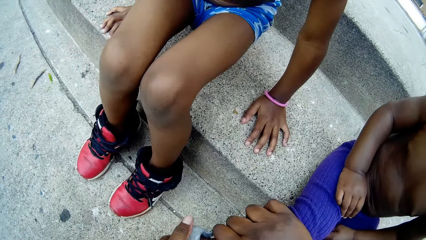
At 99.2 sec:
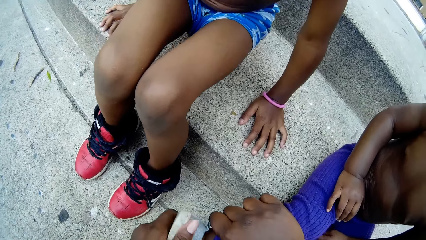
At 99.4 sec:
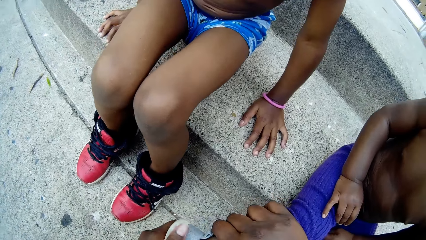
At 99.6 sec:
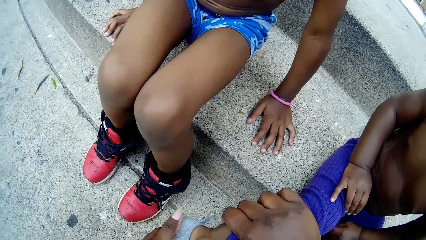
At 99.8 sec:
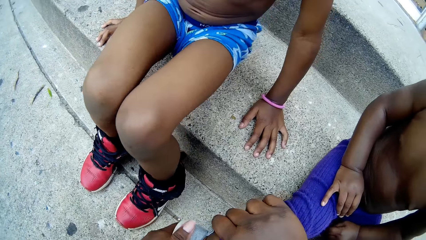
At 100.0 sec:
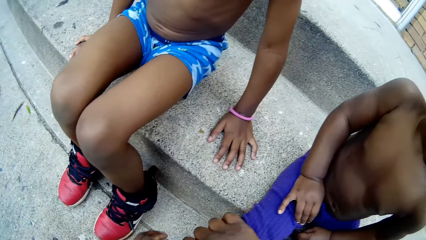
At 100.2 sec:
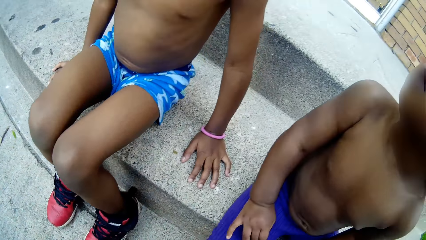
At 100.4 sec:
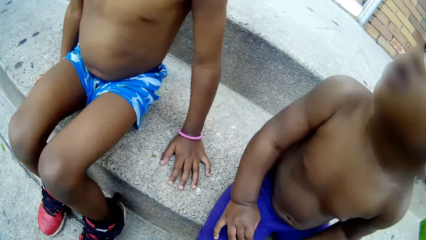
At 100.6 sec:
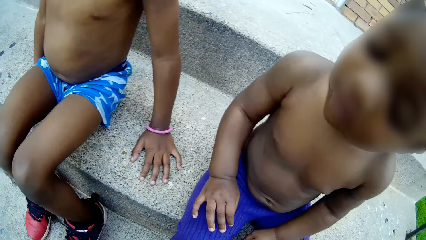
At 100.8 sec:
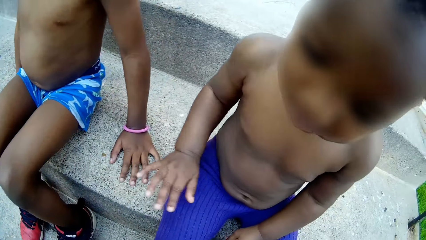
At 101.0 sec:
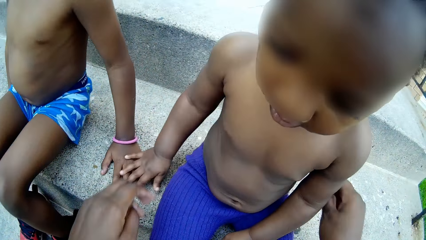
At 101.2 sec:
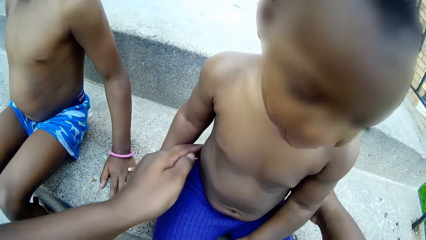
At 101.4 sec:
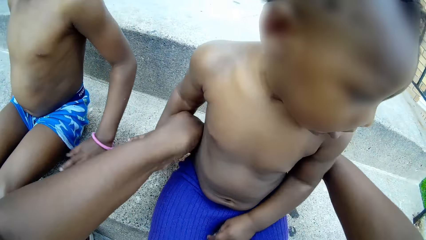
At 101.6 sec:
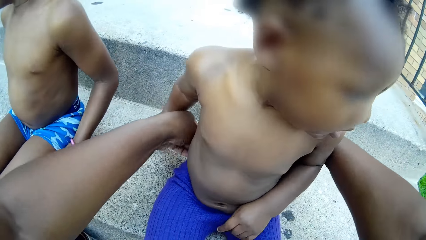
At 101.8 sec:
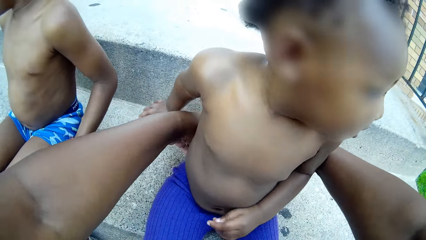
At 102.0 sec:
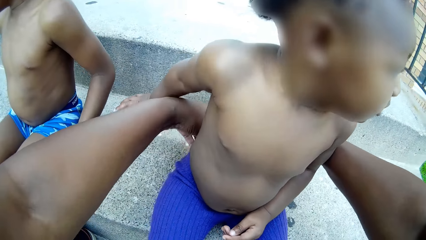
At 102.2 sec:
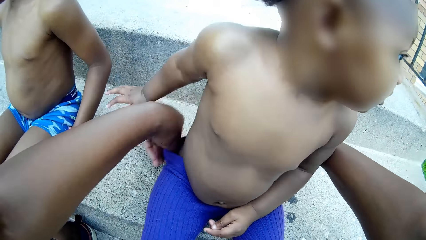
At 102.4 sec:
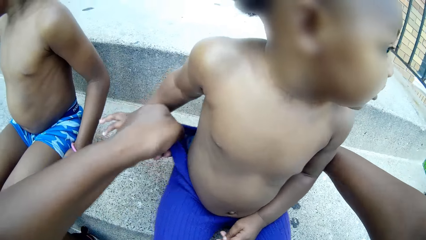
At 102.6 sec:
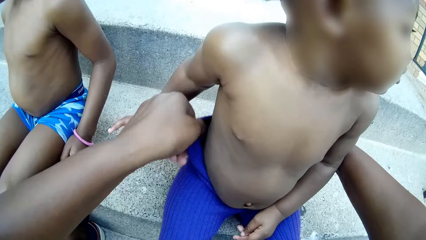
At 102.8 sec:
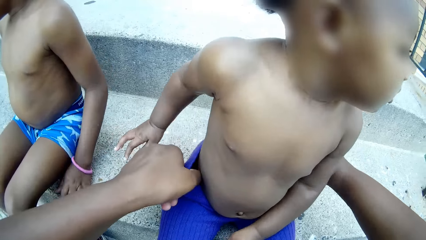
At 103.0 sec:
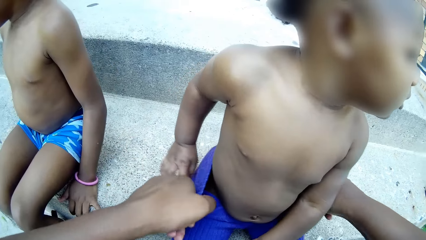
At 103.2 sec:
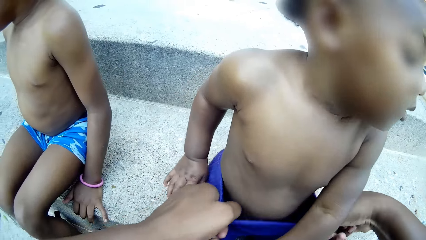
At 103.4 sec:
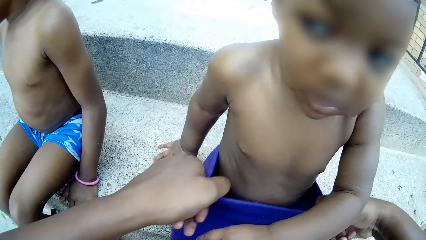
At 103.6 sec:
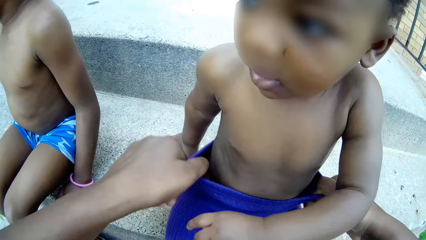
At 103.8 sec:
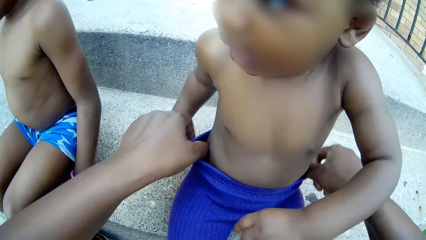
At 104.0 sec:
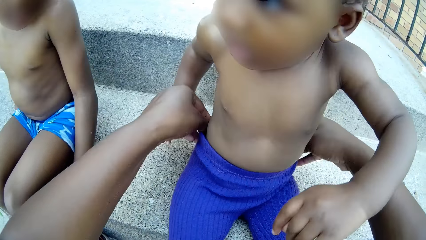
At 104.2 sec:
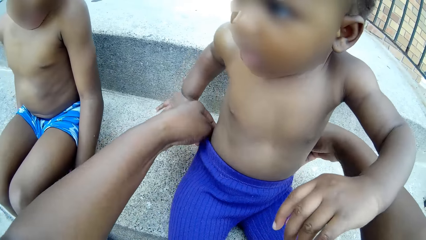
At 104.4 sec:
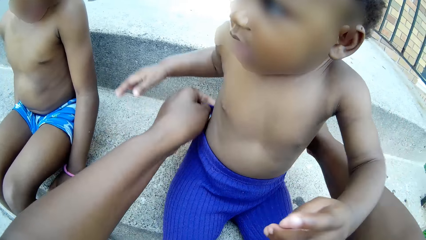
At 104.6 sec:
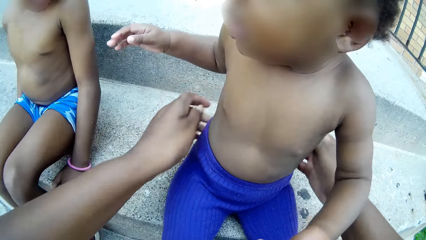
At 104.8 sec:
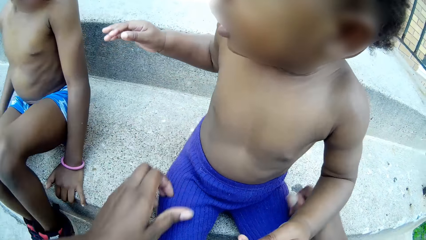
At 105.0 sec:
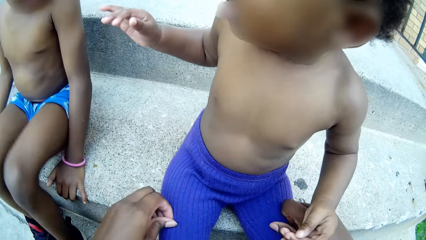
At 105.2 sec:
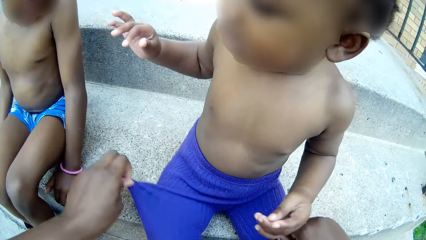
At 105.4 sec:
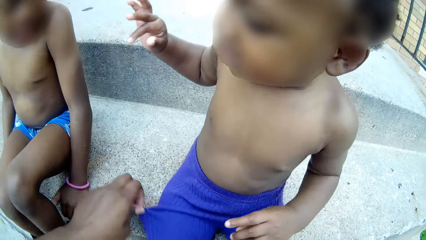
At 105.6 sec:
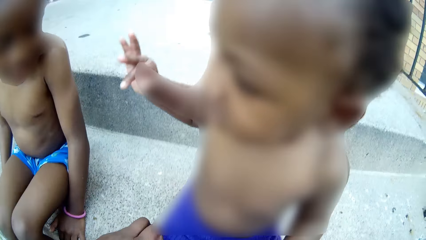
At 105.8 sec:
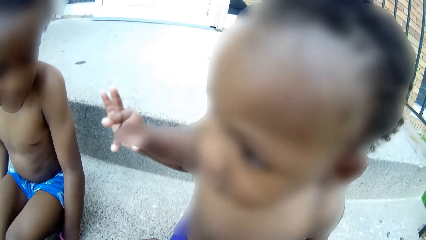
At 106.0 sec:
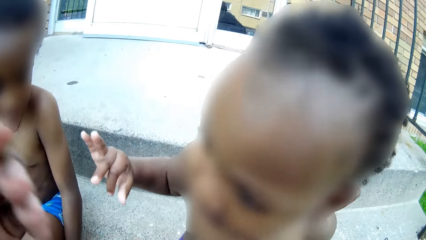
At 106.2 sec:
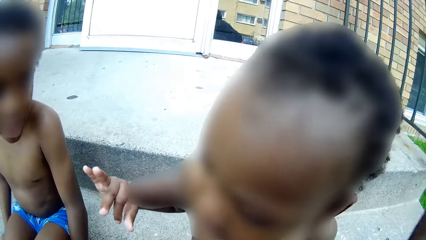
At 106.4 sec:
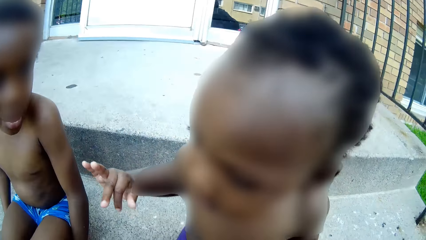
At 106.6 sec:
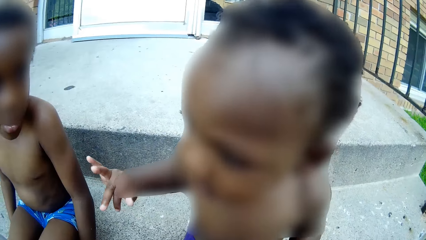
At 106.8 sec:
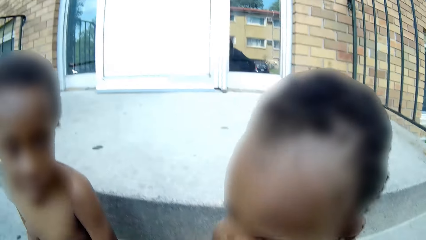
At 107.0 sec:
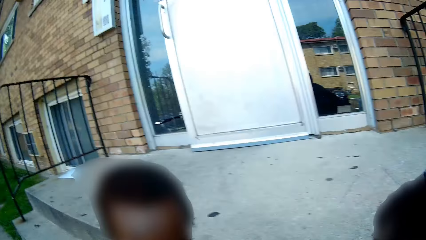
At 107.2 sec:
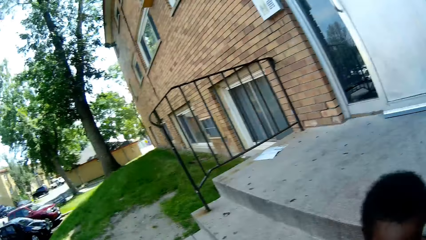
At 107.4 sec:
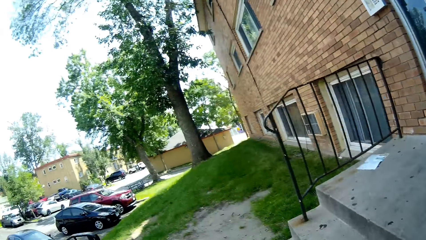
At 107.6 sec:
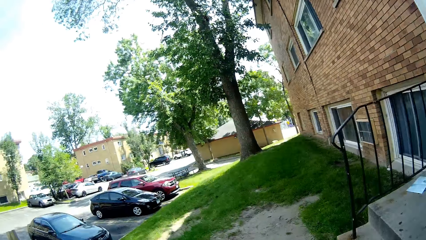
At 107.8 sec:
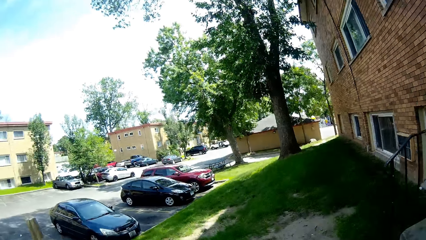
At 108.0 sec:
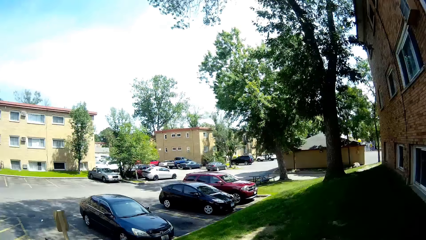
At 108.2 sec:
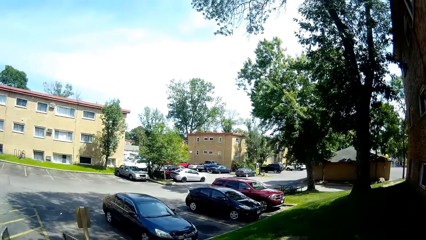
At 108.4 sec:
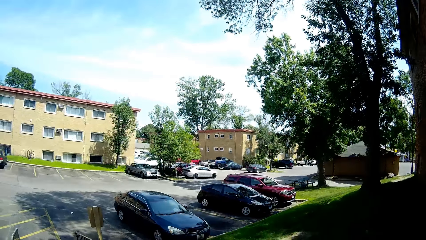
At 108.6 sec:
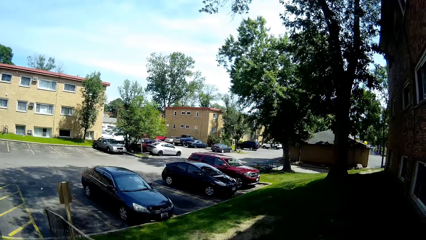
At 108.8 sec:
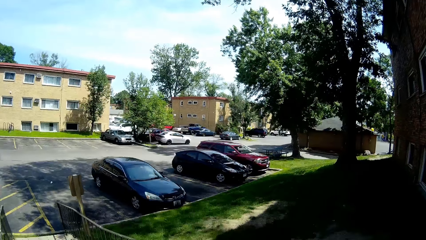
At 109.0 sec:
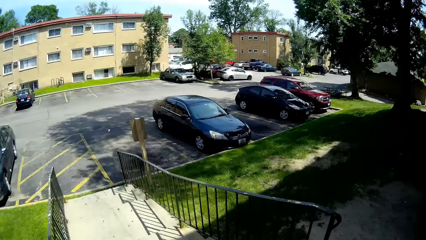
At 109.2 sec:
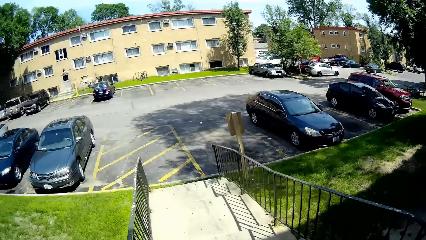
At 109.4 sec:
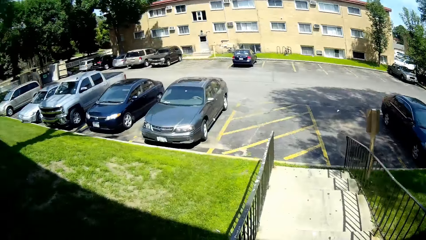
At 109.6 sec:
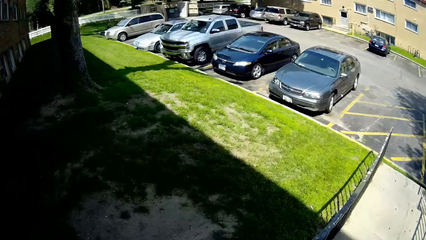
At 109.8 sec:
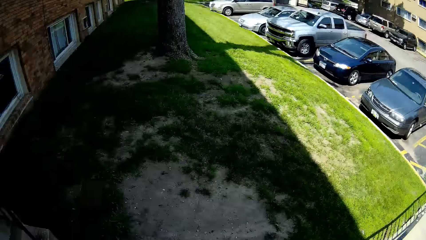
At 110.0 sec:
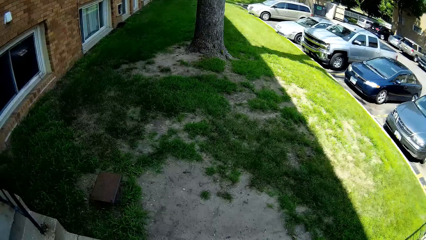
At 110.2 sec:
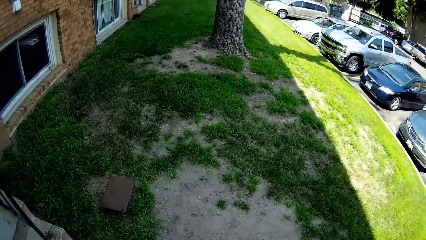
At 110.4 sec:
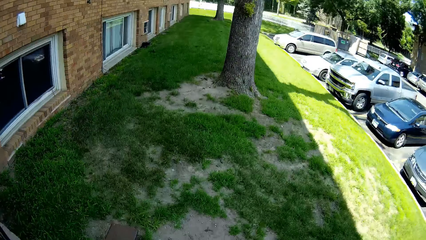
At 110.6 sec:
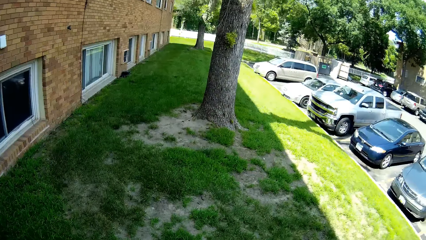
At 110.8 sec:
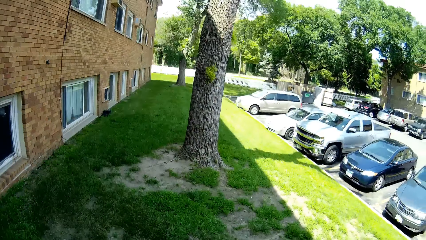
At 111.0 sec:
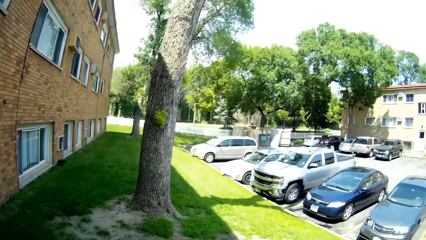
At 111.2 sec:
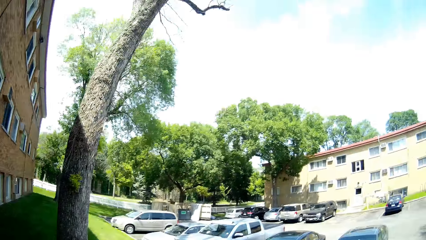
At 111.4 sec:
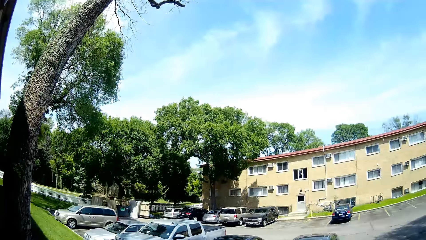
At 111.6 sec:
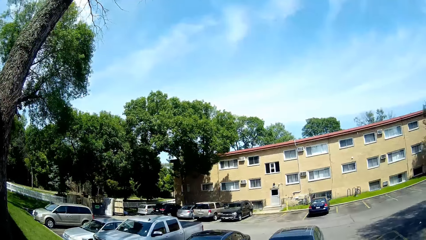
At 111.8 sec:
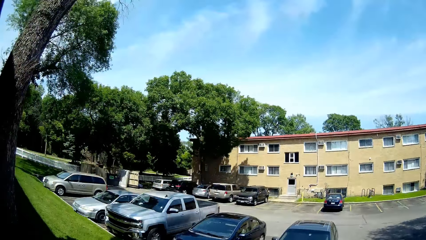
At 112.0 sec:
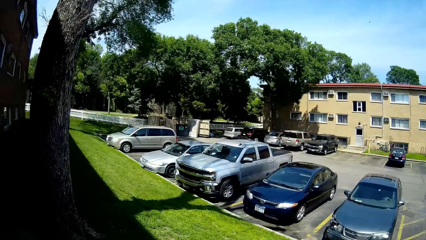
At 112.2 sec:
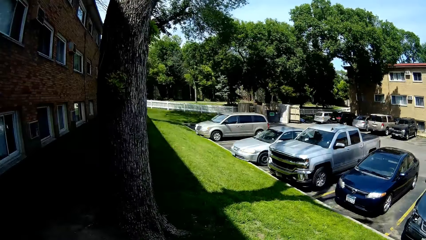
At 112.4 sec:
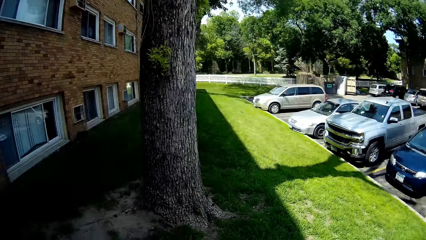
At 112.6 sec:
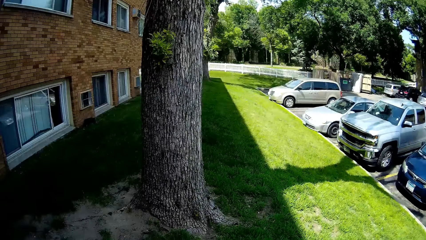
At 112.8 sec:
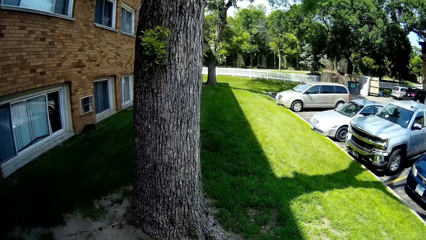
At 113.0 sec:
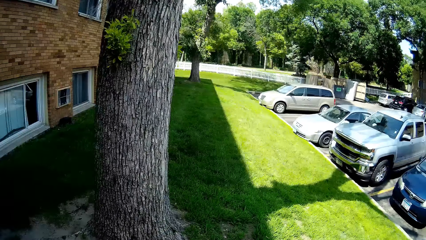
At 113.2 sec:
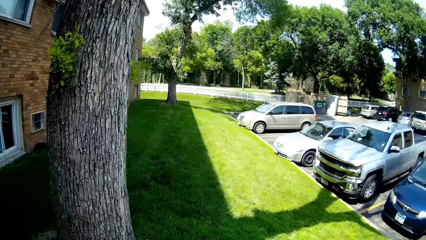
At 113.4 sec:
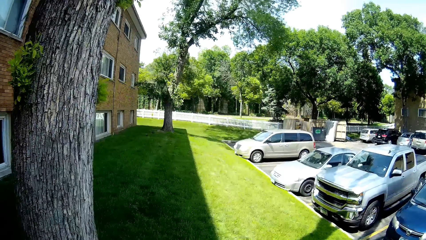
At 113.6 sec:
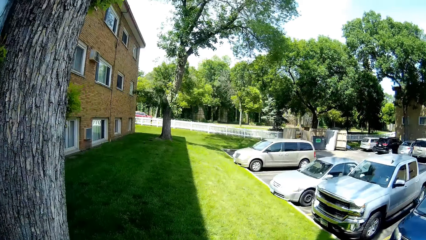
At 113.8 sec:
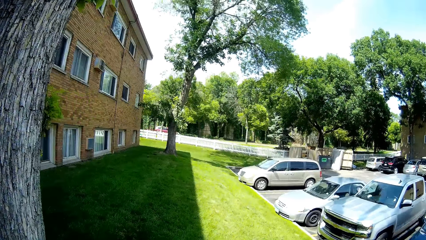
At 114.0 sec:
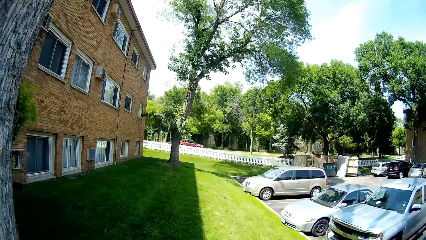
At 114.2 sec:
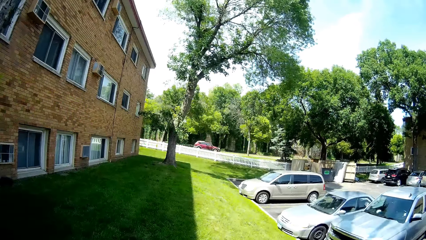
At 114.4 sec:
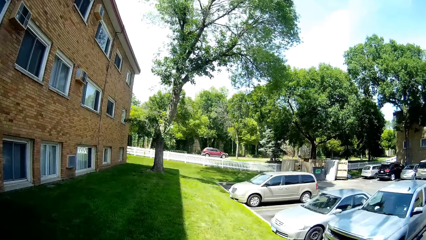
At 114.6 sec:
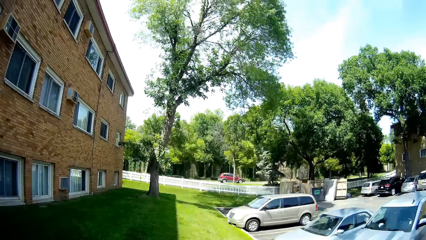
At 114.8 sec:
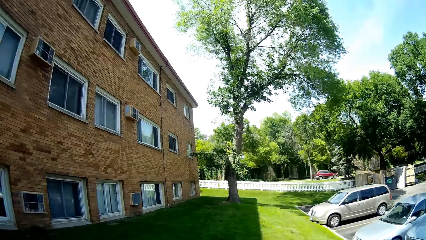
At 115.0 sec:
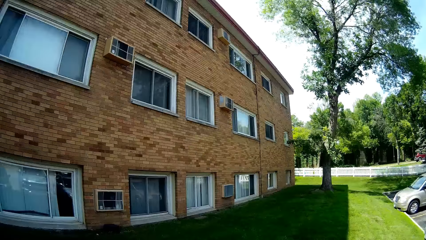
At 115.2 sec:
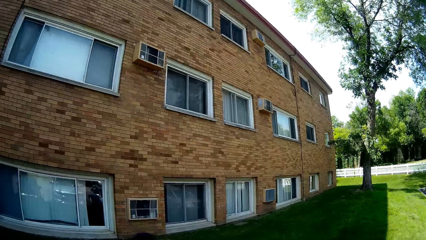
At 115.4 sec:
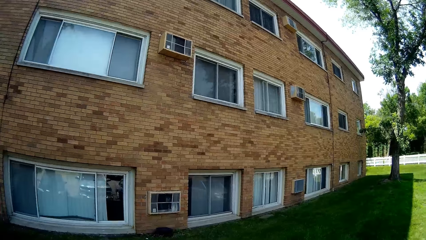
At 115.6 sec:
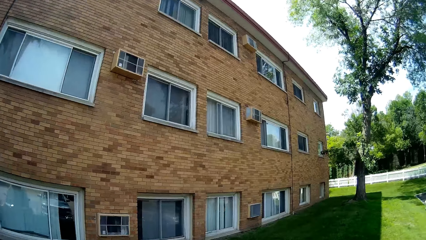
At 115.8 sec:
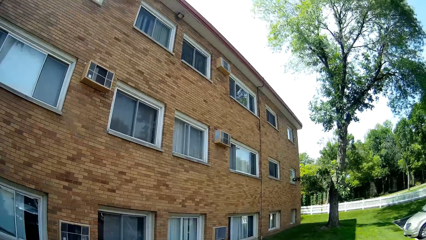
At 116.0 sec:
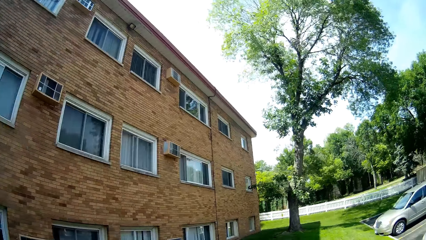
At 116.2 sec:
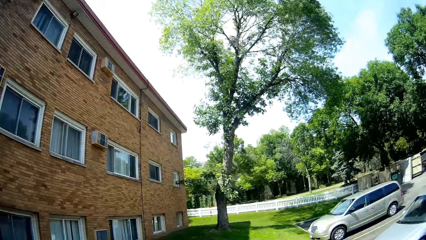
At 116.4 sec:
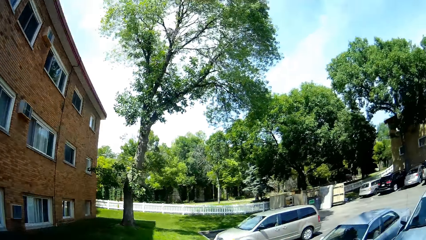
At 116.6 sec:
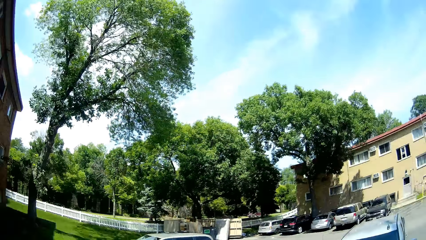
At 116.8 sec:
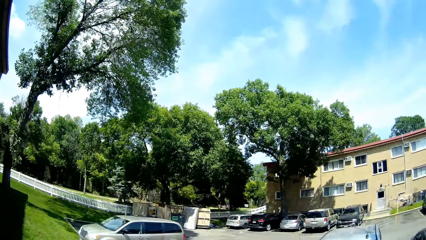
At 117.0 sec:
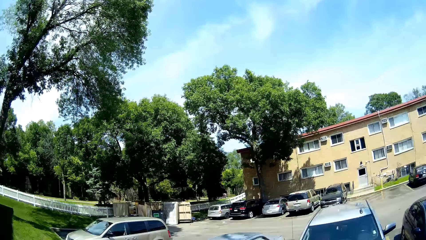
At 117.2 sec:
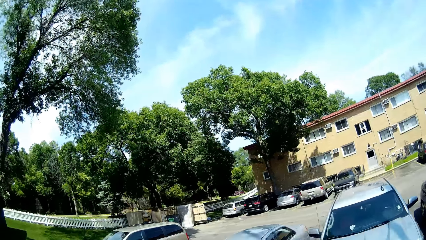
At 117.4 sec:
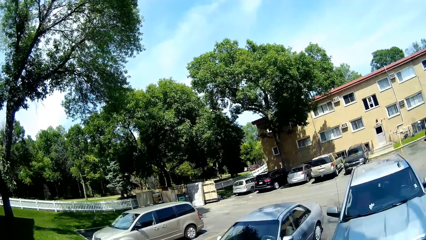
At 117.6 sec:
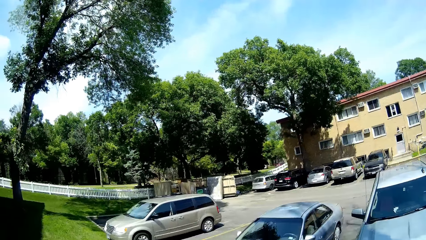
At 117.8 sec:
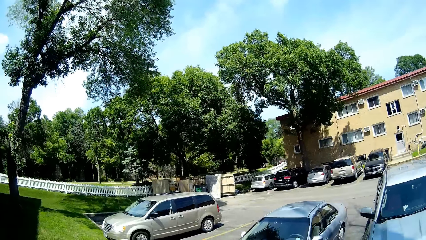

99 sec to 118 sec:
The camera wearer dresses a child. They adjust the child's trousers properly. They look around. They walk on a lawn.
